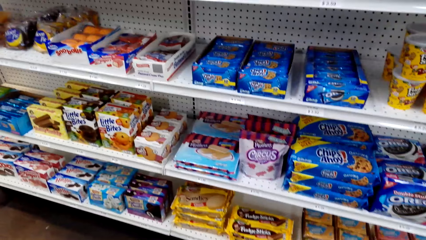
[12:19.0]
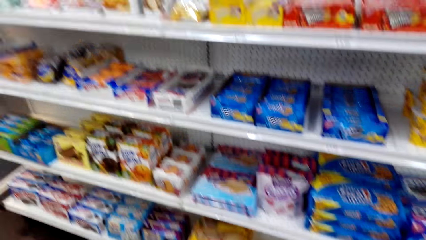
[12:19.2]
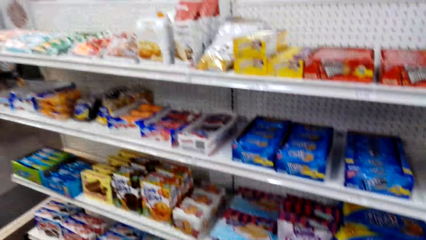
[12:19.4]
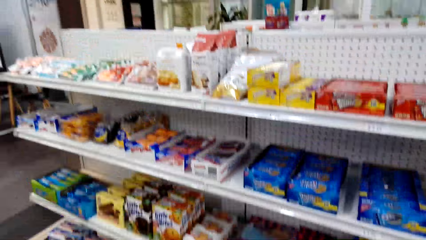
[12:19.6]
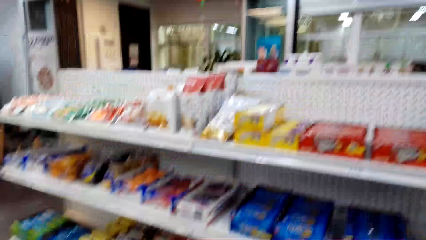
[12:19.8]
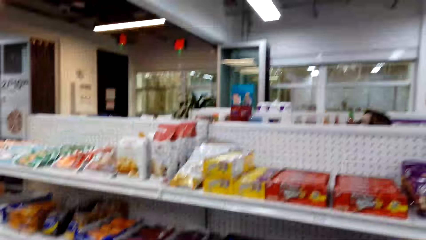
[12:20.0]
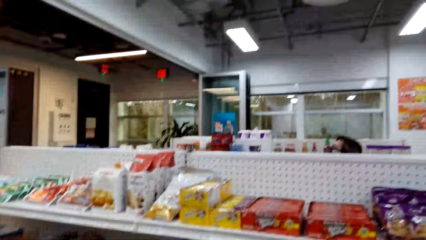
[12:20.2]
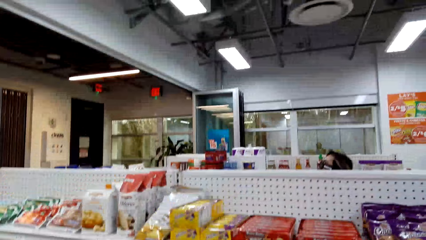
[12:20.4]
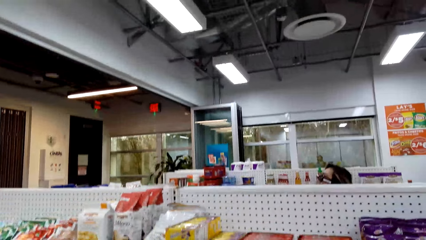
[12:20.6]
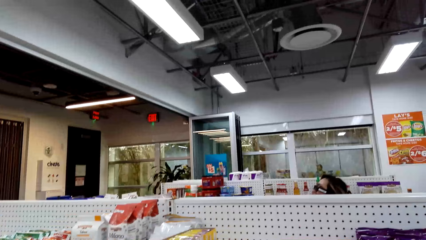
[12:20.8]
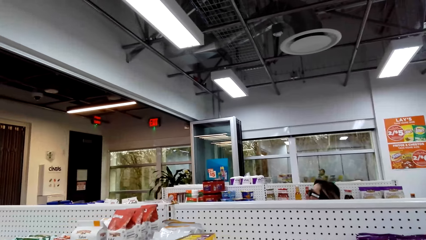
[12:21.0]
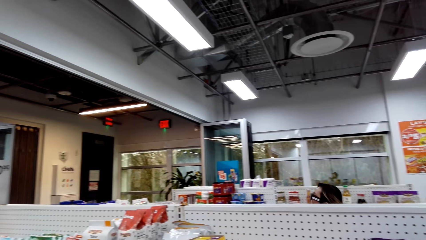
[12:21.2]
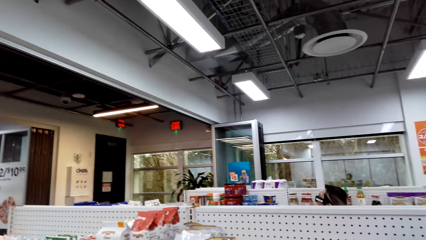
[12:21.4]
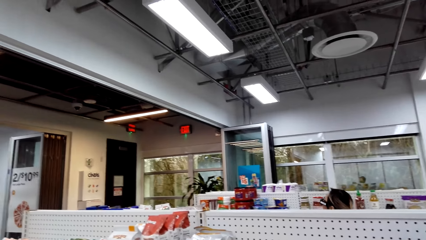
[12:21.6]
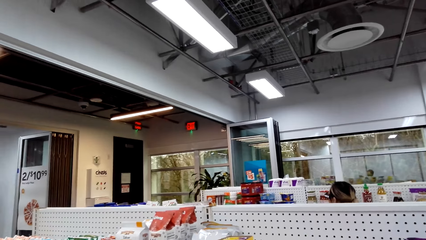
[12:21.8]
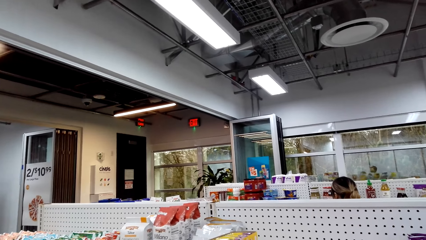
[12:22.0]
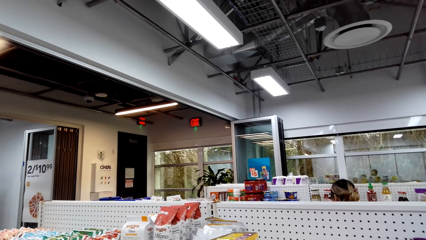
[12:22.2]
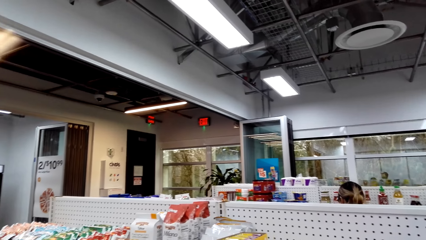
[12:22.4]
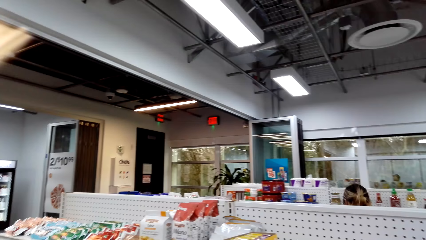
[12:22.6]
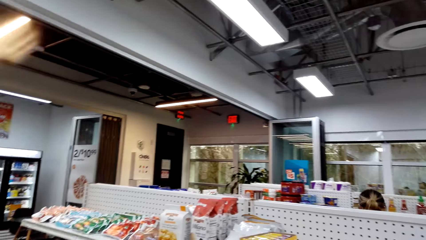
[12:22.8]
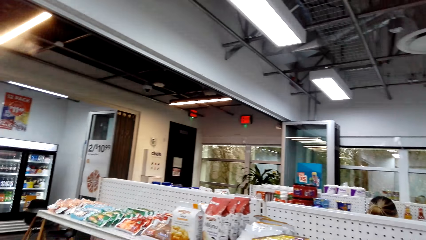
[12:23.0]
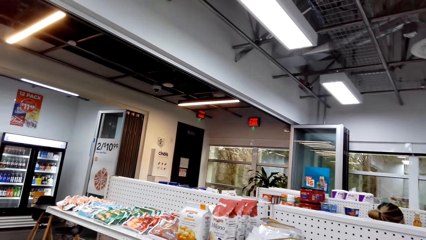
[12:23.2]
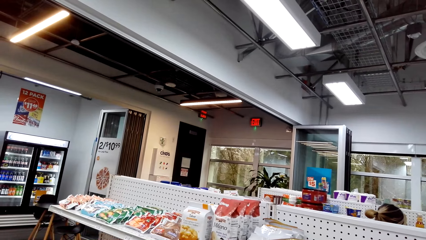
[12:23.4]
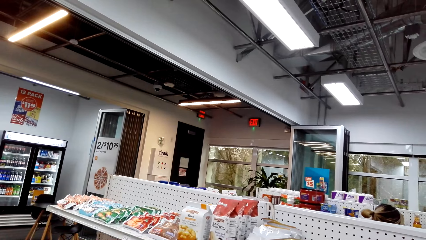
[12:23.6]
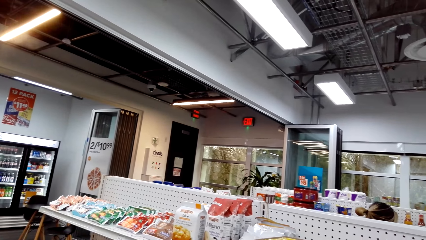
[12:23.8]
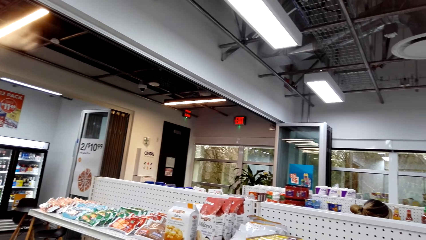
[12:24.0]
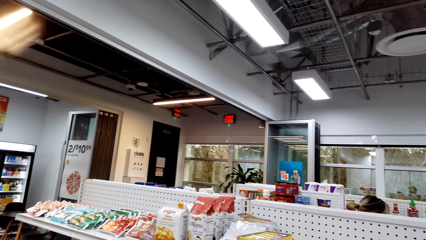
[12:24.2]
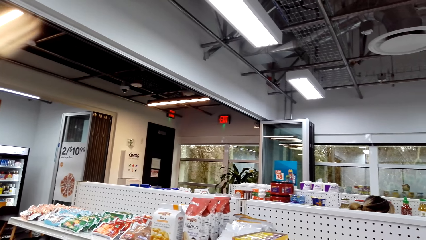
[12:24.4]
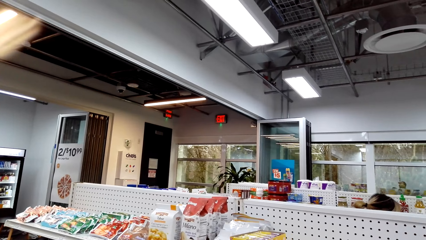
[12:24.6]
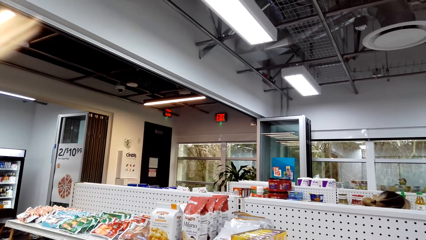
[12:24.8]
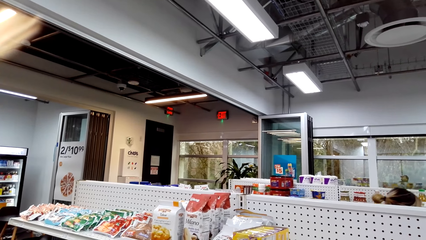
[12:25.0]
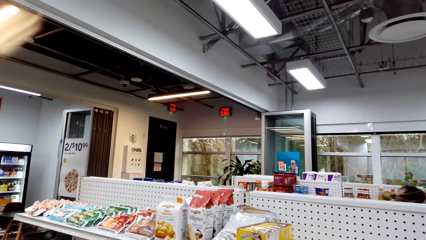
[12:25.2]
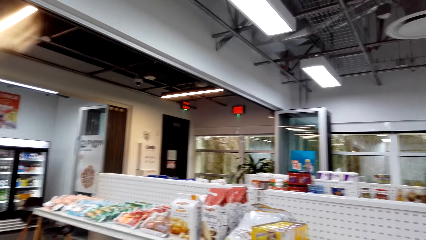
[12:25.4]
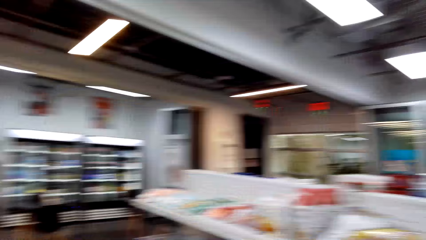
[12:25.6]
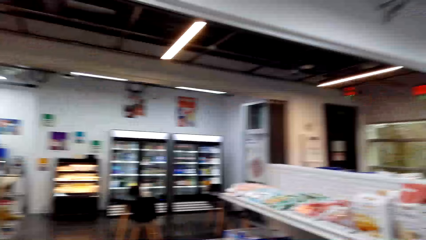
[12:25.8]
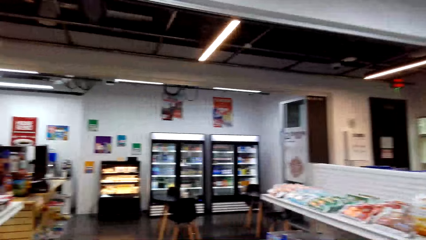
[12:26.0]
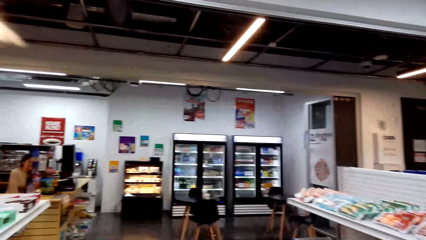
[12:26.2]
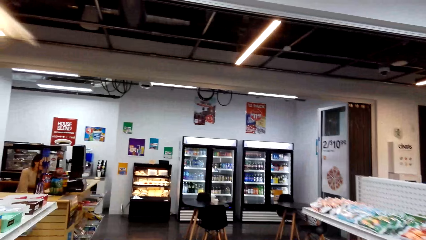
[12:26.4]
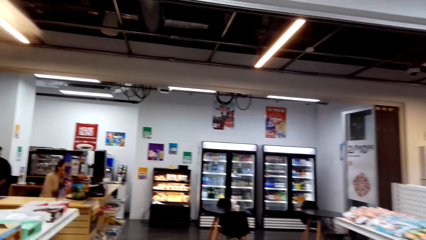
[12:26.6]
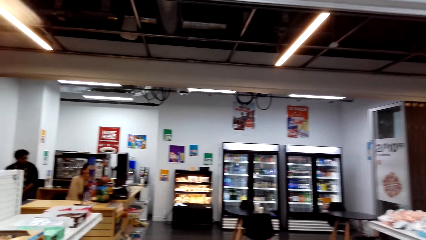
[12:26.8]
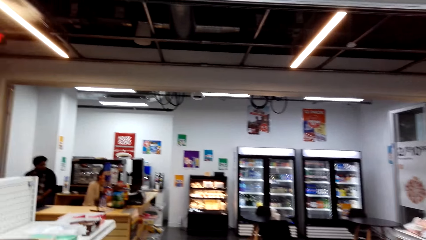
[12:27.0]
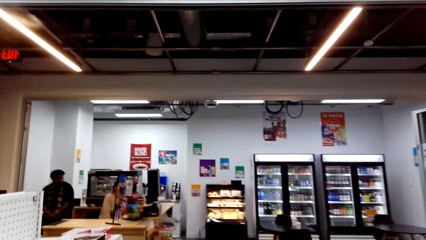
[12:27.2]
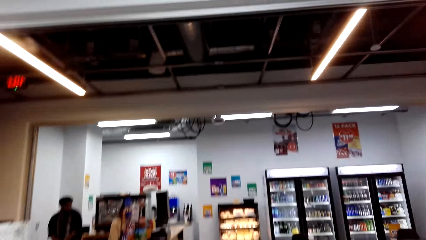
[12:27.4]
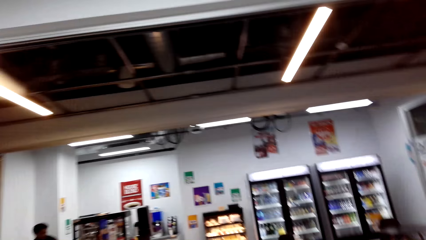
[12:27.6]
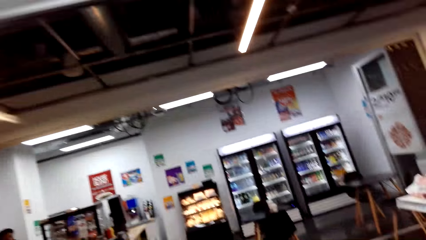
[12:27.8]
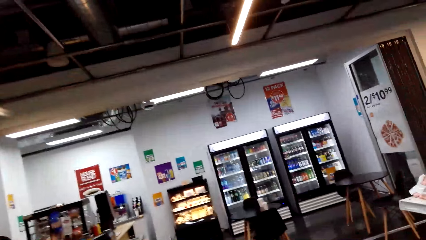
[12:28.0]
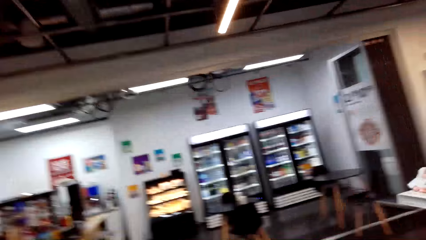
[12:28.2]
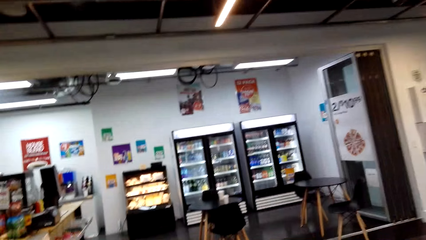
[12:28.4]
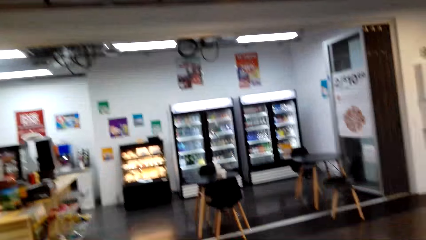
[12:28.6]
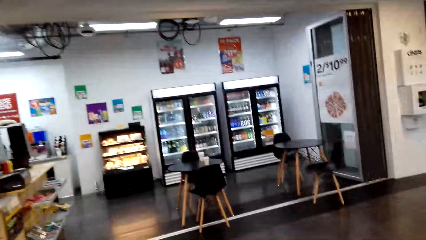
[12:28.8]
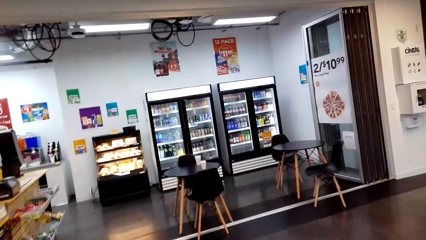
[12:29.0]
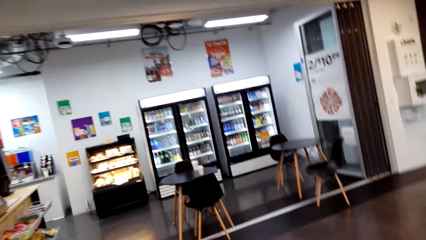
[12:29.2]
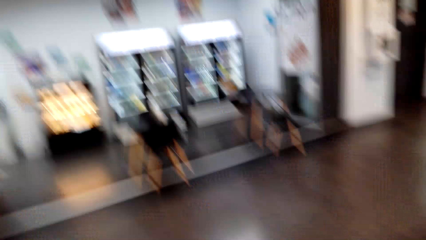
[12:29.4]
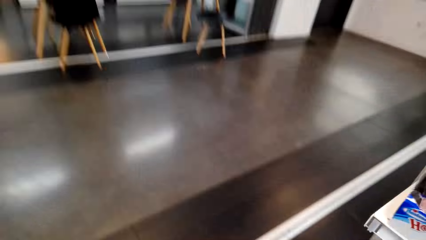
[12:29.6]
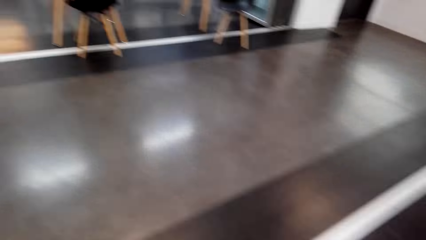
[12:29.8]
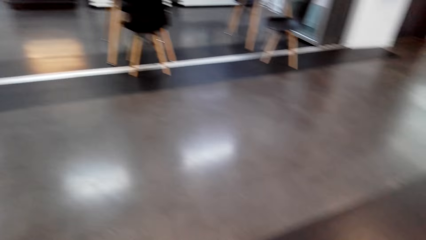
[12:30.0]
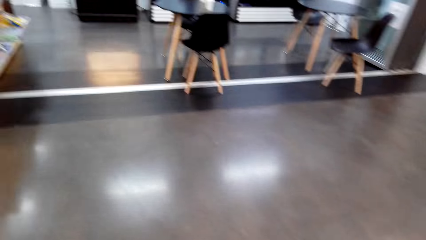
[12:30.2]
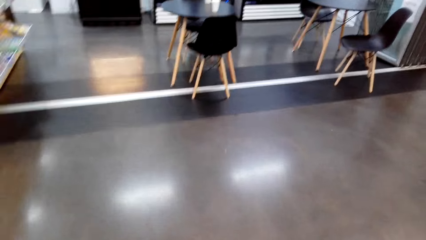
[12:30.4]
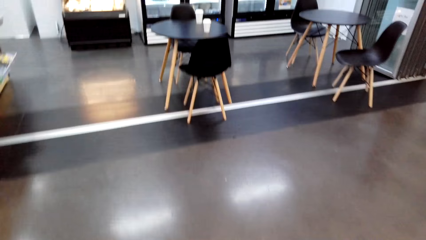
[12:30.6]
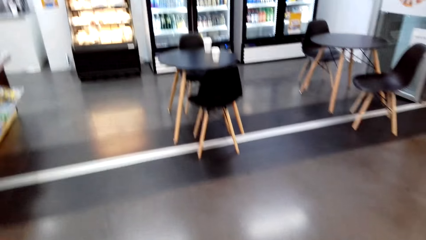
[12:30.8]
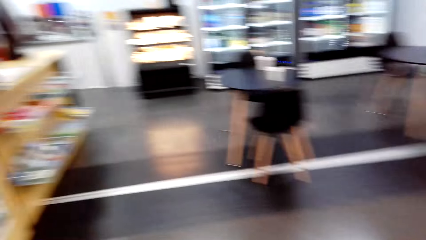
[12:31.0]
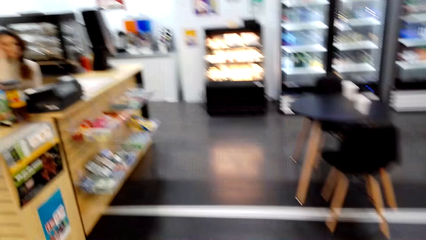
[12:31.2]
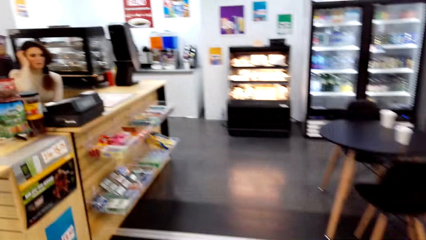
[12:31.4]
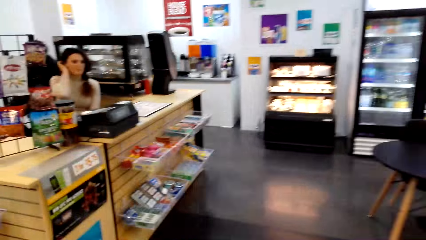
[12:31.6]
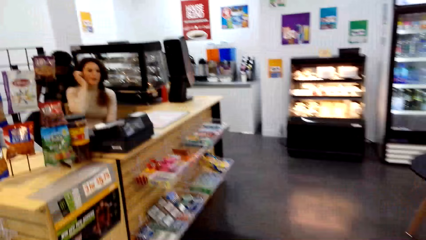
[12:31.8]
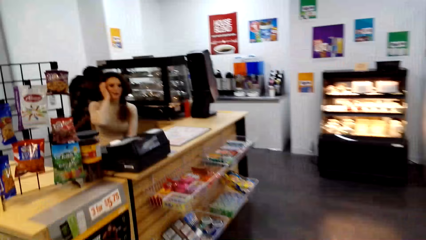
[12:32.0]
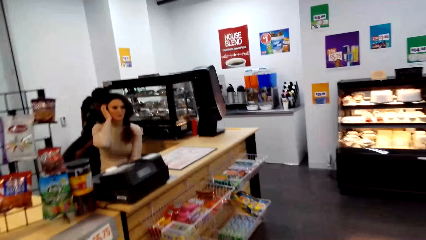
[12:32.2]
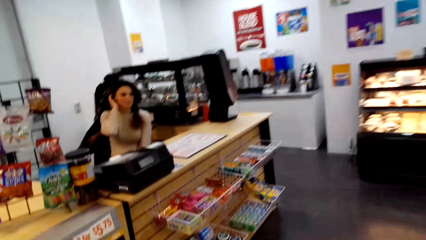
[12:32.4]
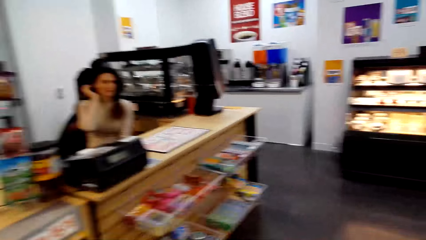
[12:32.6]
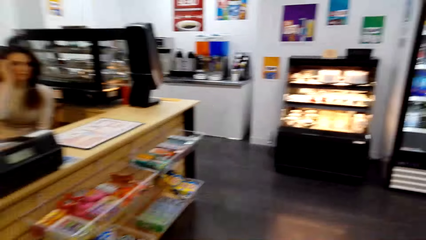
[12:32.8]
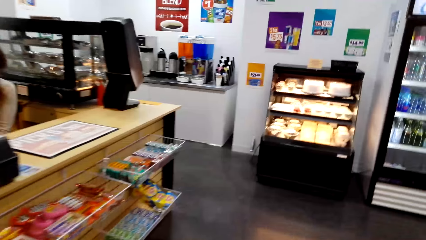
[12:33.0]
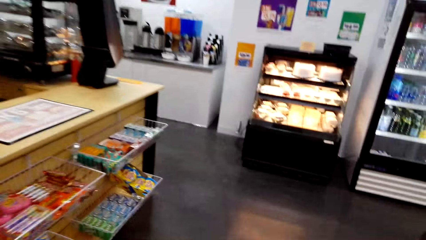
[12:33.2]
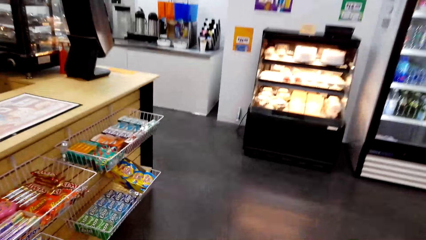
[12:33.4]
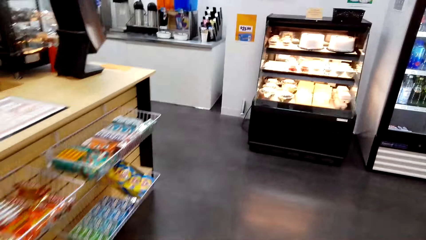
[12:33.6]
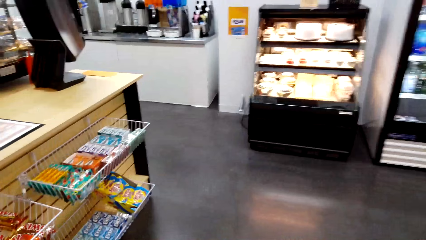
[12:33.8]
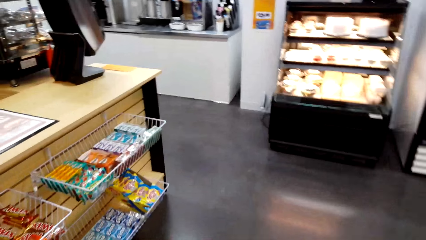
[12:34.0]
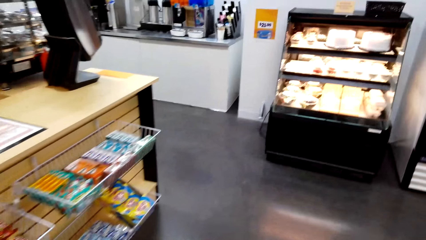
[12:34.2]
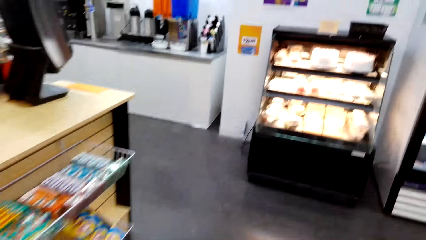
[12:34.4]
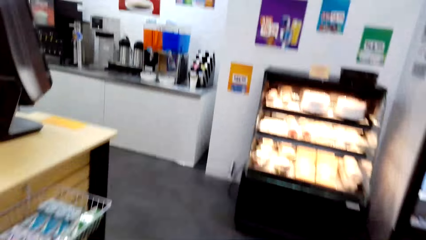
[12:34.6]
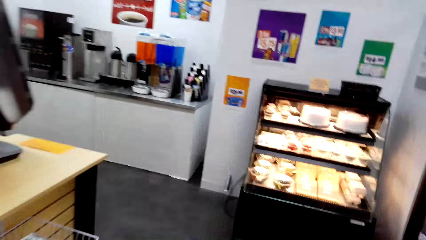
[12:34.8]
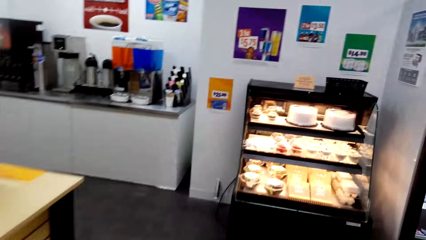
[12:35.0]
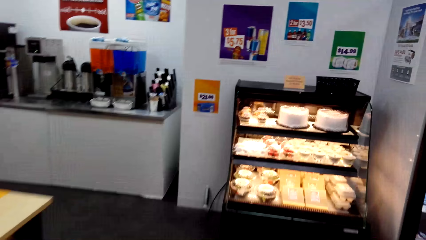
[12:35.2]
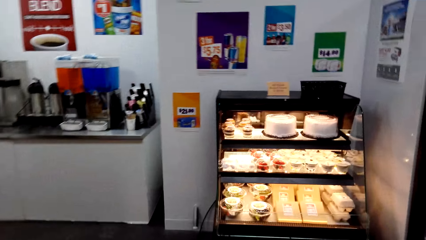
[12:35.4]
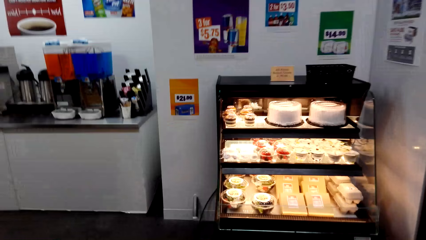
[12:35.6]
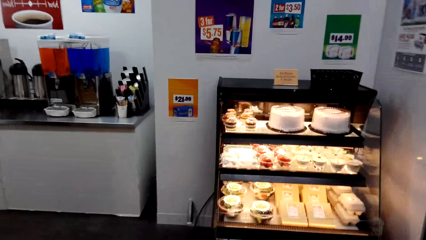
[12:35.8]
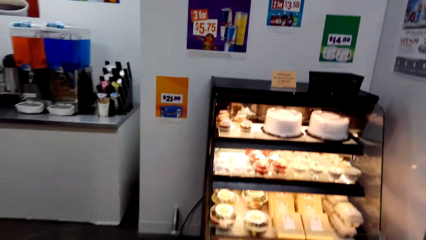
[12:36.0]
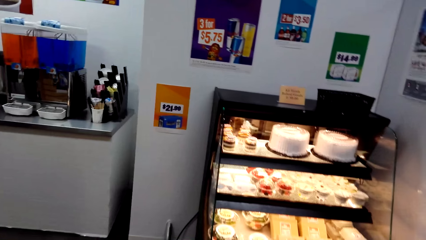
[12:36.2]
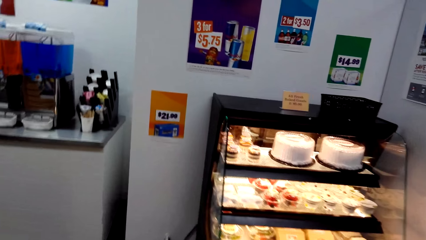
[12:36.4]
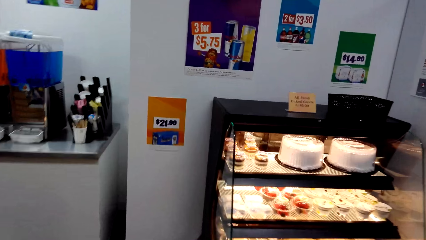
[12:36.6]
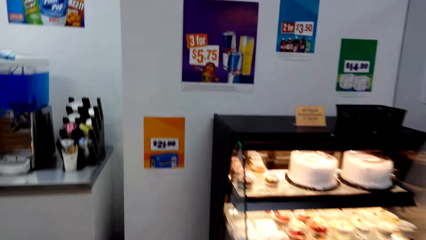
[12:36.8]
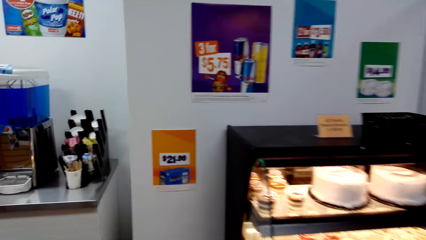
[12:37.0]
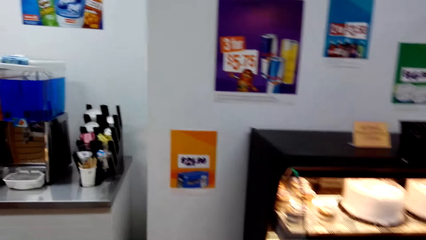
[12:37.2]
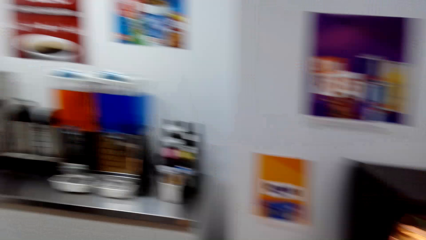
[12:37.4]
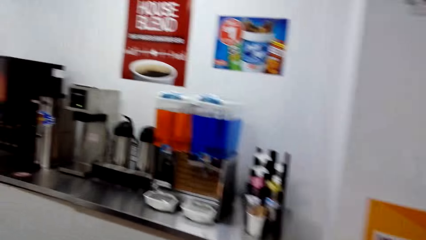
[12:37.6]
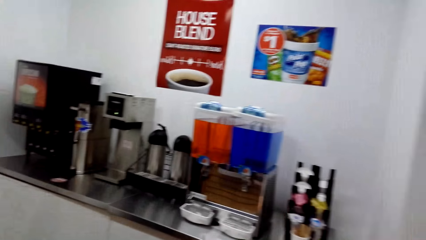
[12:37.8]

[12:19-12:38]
The camera wearer looks around. They walk around.
